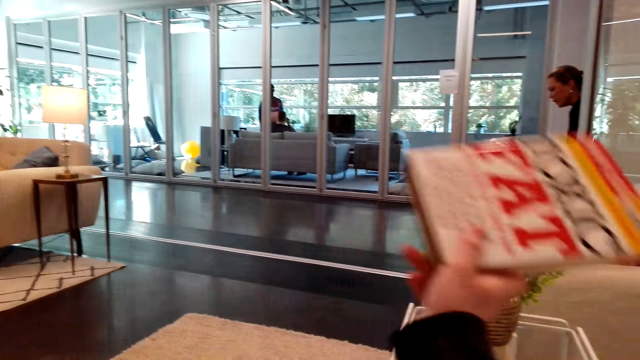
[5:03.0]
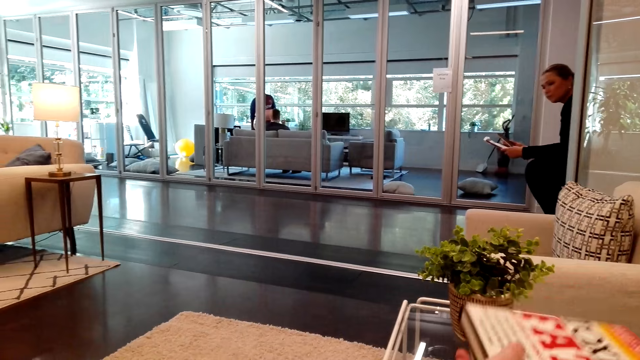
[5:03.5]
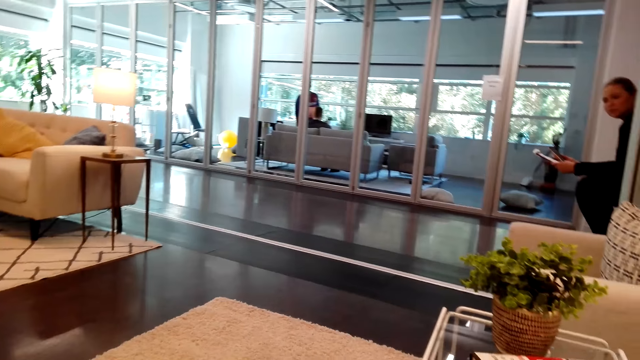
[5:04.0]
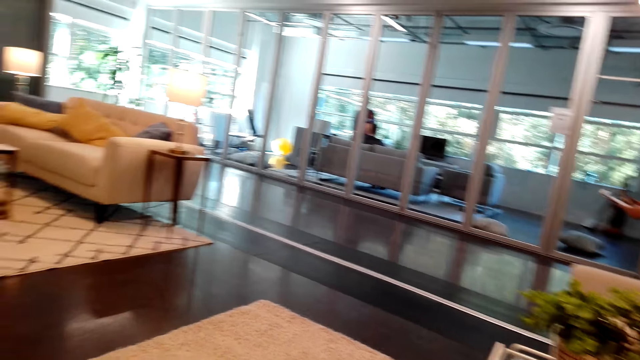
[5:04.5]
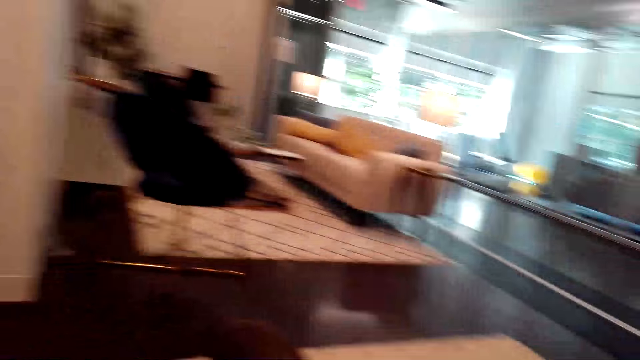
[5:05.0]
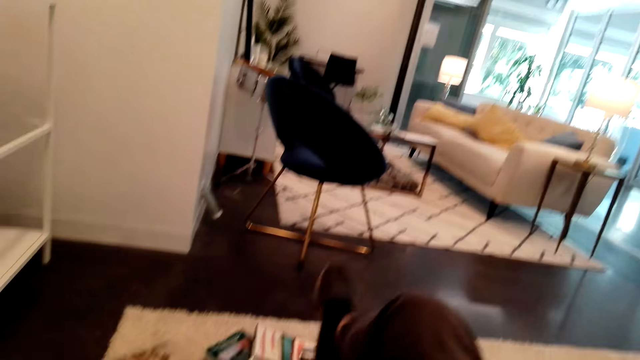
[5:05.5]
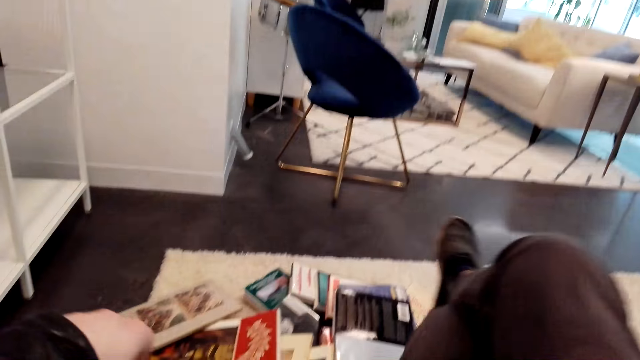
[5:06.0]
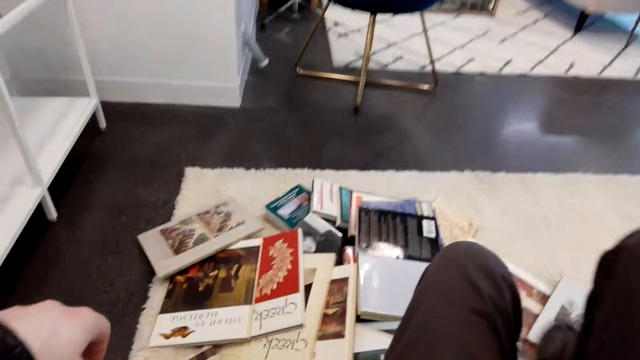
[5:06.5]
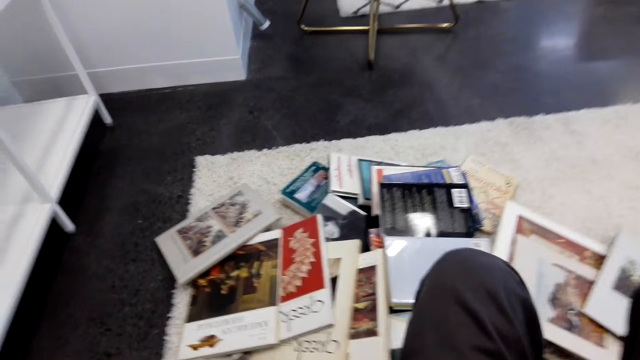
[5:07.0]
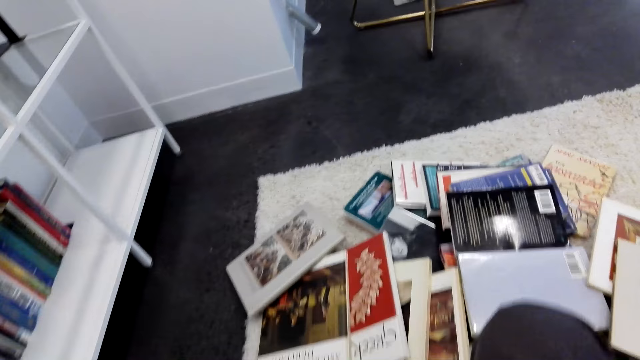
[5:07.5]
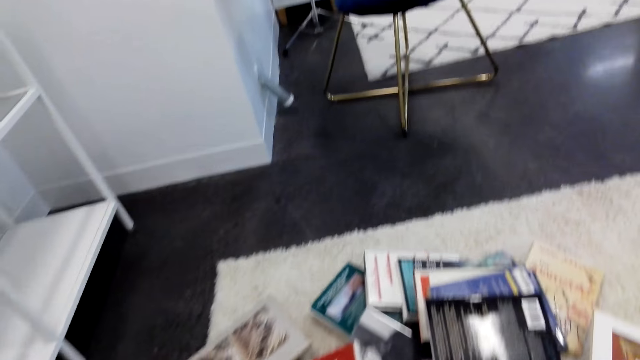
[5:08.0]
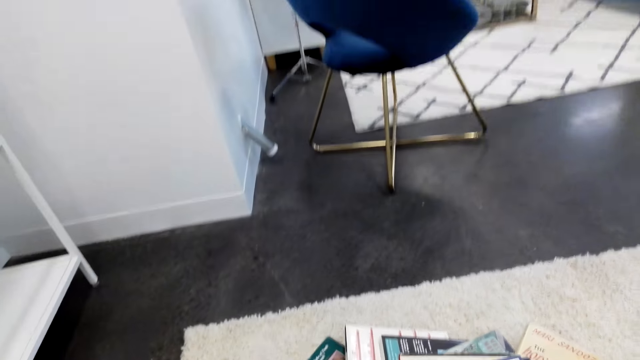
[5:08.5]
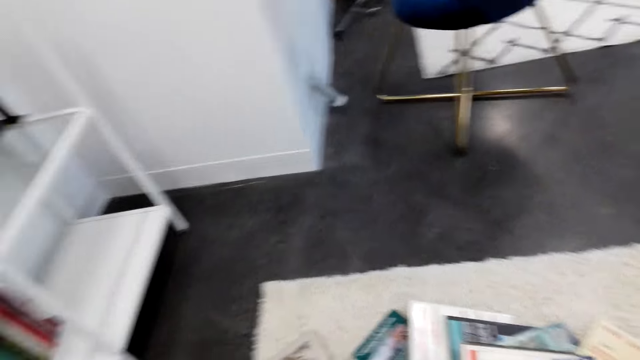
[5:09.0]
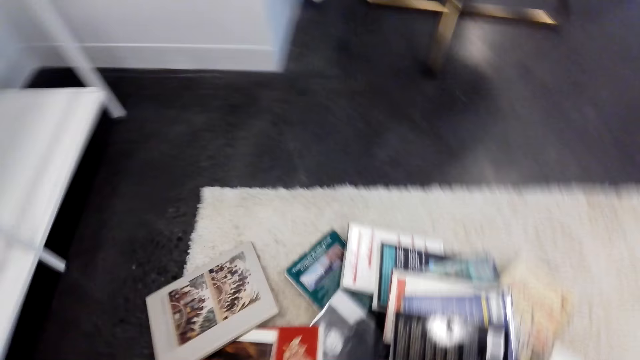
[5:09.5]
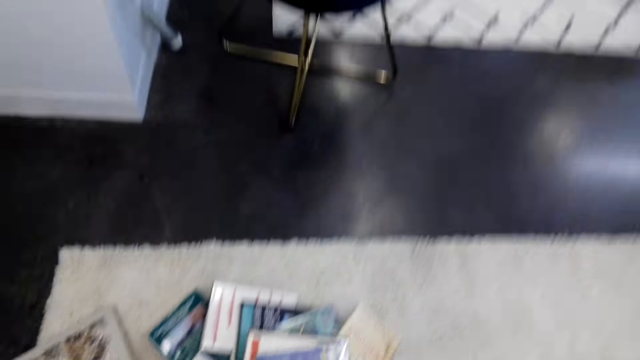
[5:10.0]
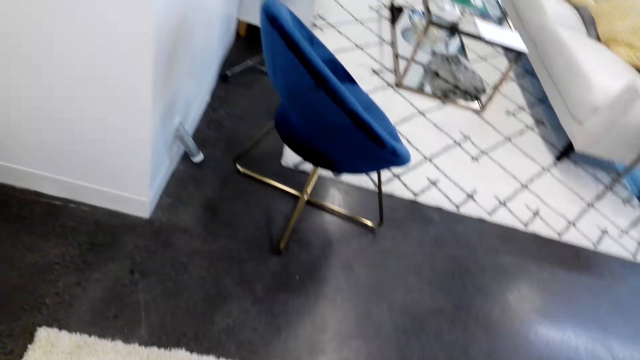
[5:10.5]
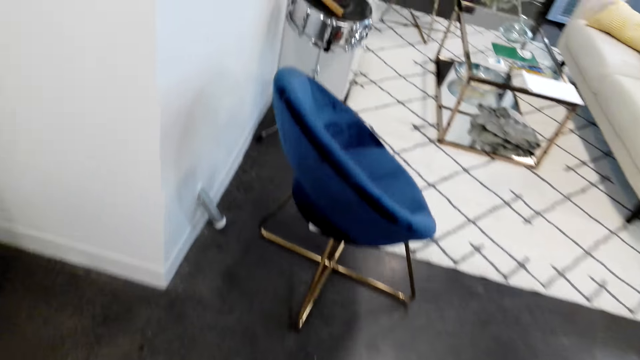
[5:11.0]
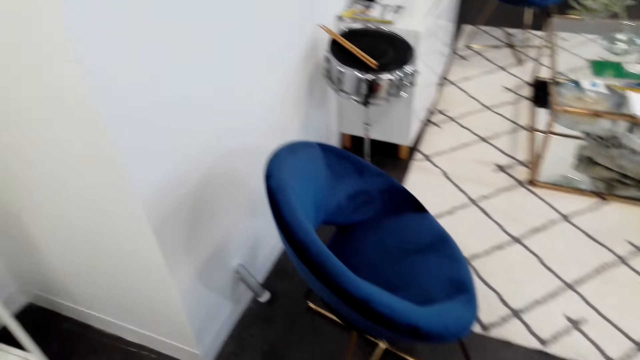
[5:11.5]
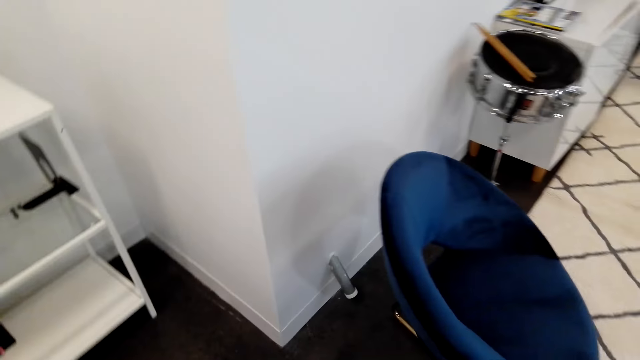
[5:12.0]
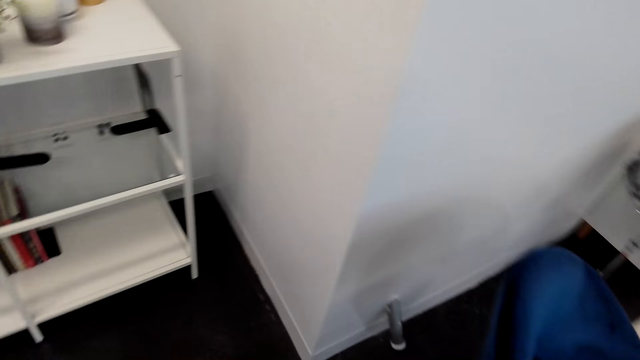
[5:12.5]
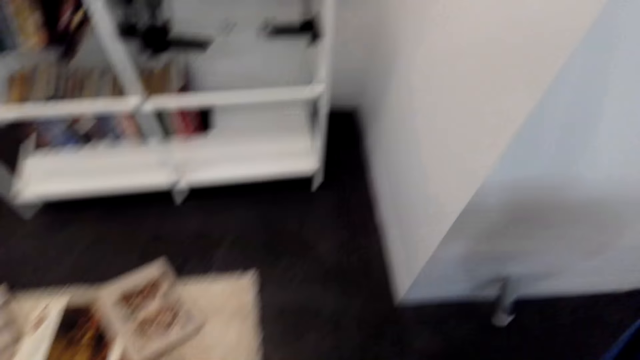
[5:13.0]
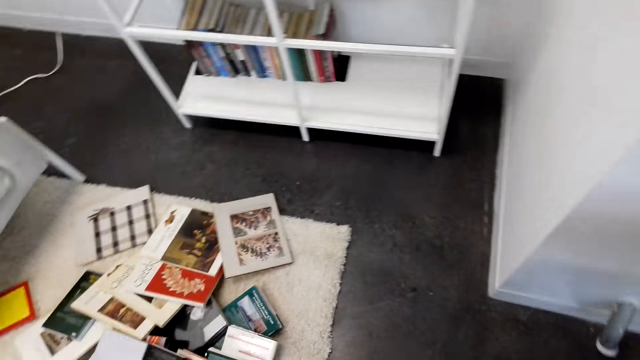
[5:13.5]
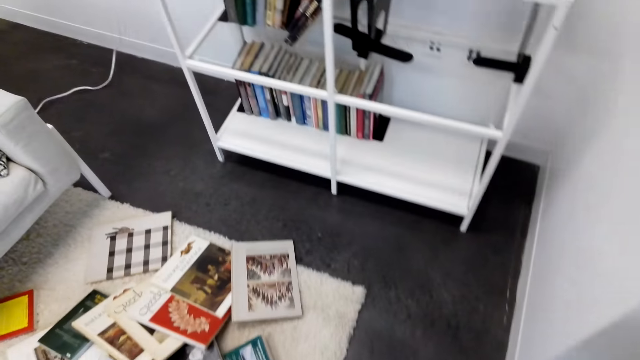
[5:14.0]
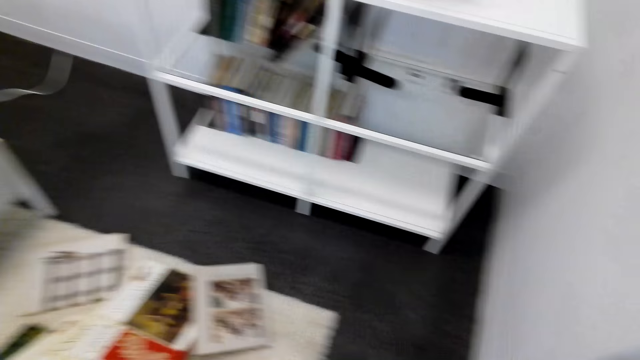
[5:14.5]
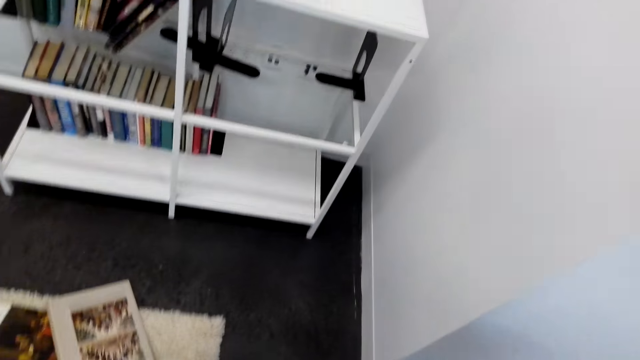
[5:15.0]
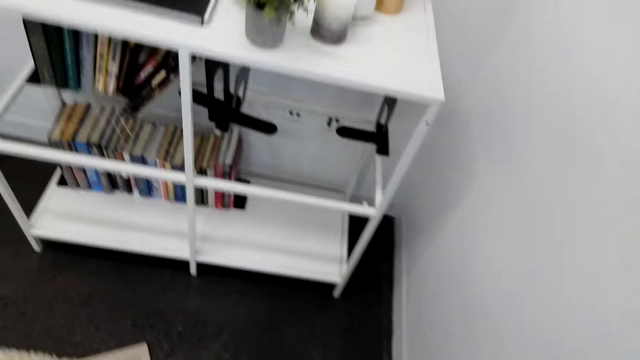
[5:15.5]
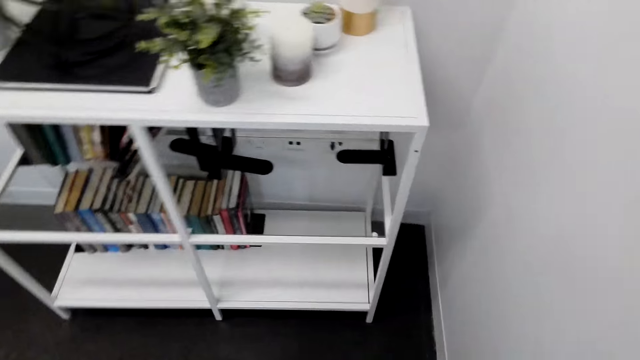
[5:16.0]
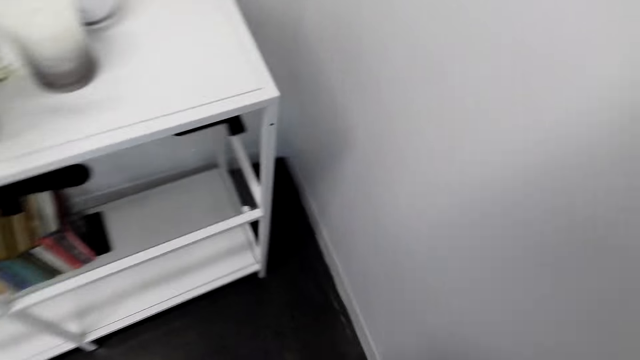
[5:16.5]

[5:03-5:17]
The camera wearer puts the book aside. They look around and walk around. They adjust the legs. They stand from the chair. They walk in the house. They look at the floor.

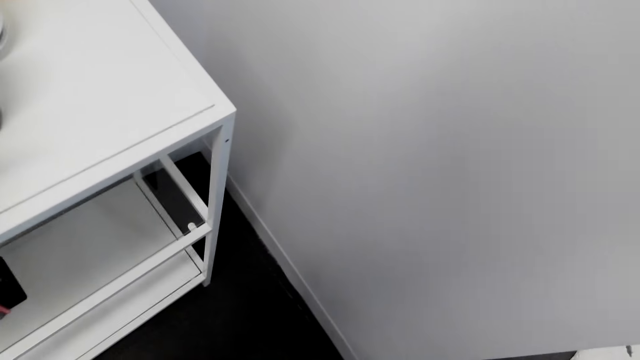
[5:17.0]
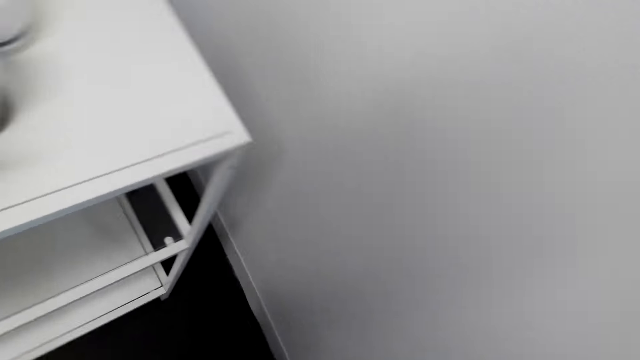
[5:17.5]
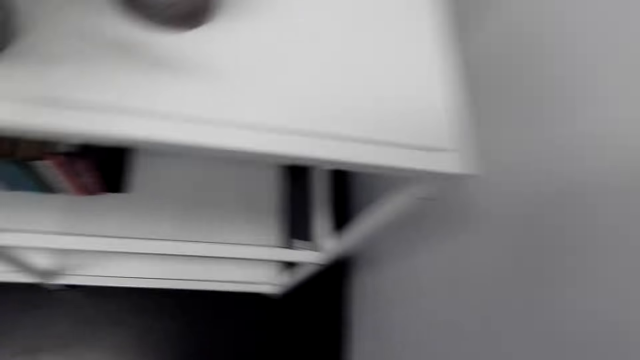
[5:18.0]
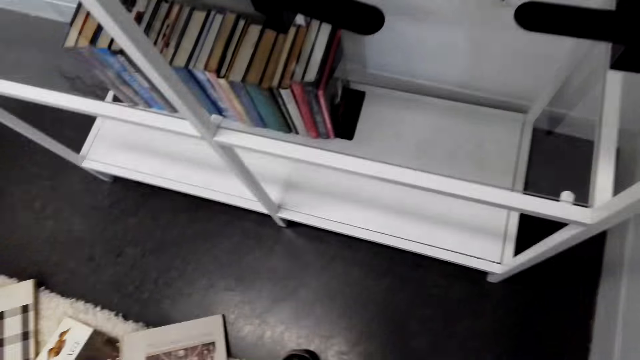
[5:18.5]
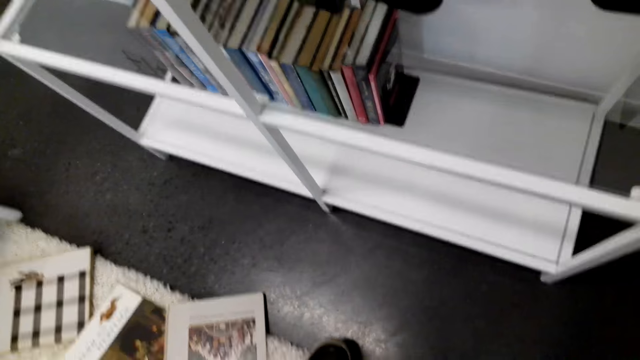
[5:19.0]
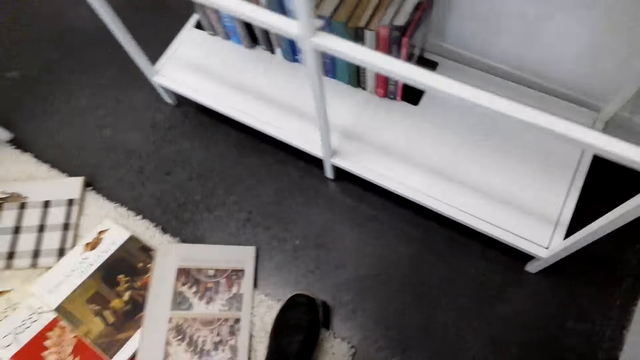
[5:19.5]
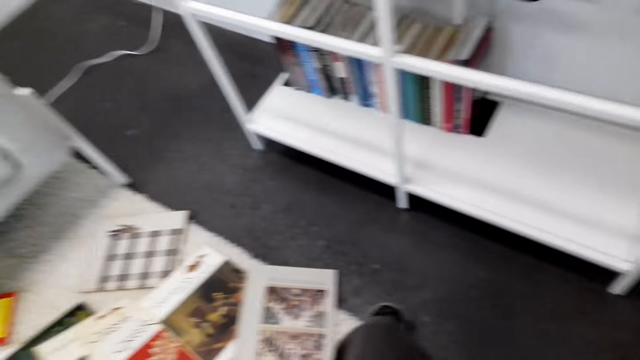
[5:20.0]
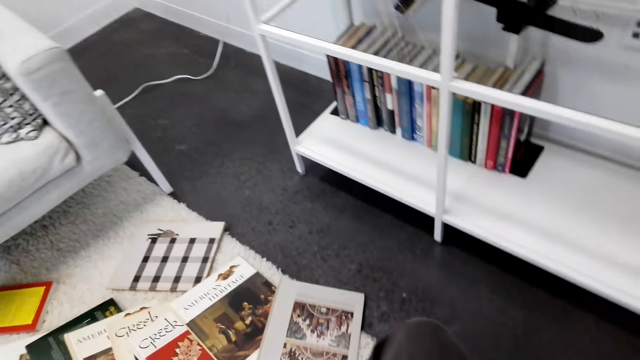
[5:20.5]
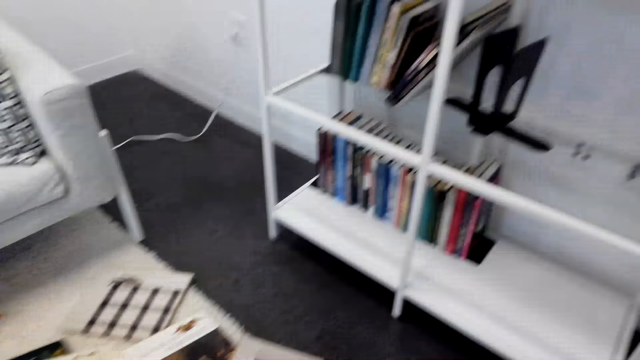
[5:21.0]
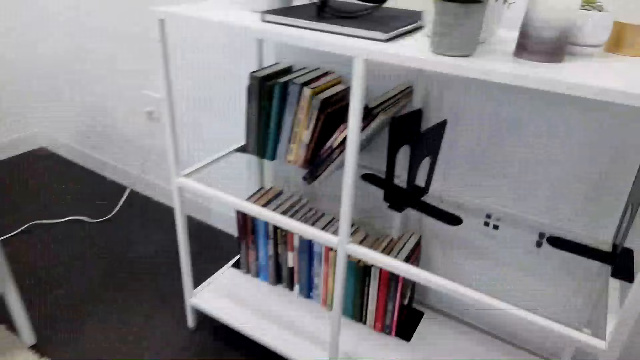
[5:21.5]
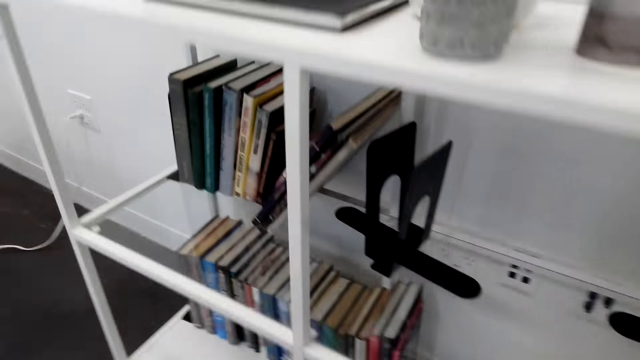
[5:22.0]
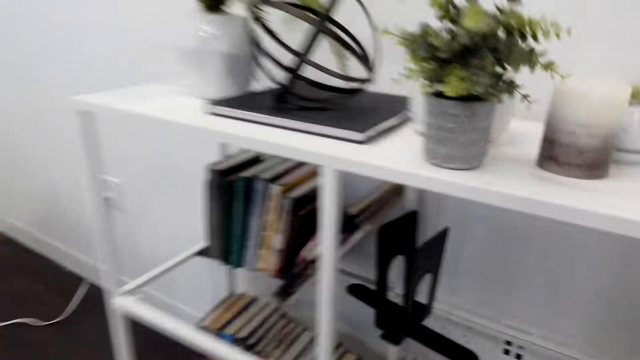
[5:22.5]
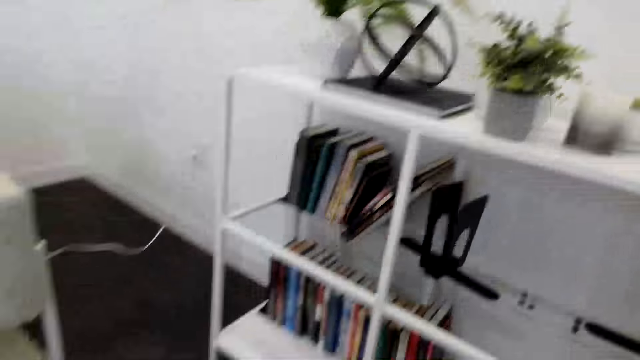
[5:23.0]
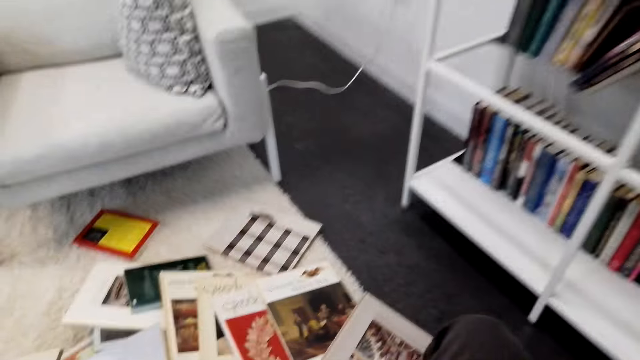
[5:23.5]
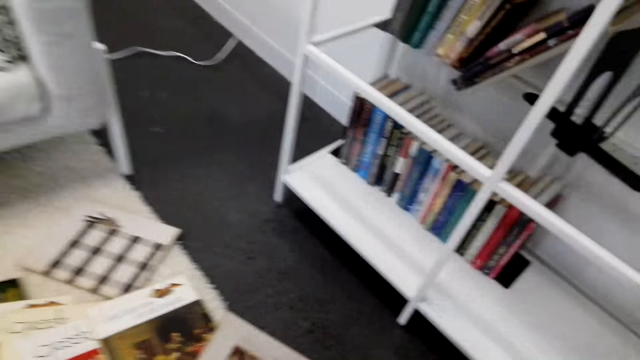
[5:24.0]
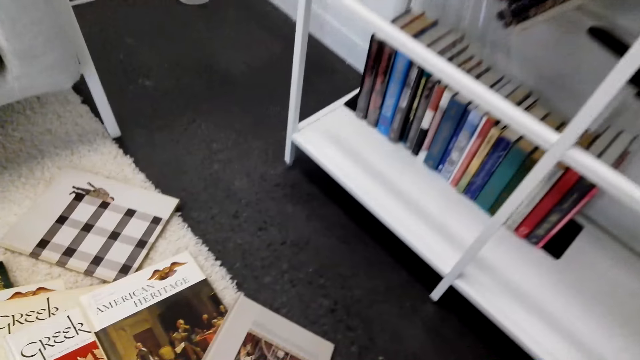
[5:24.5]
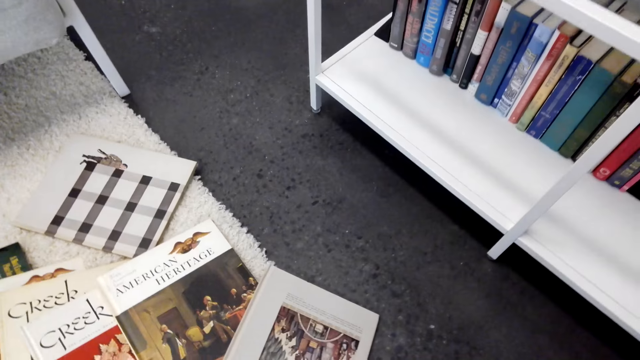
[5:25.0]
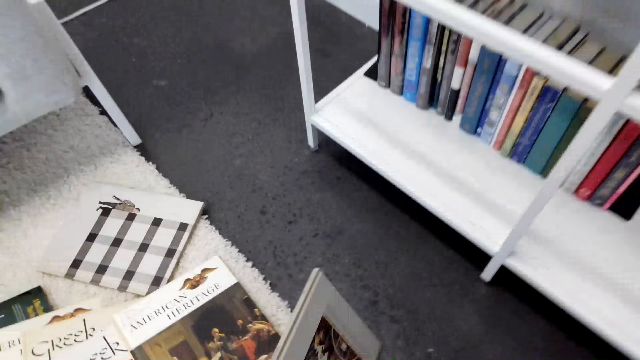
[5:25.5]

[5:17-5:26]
The camera wearer bends on the floor.
